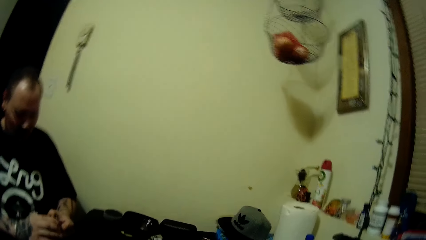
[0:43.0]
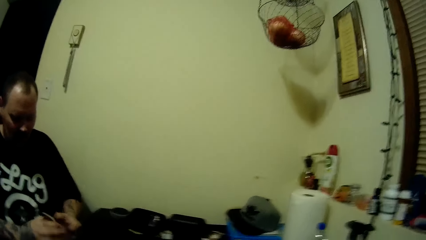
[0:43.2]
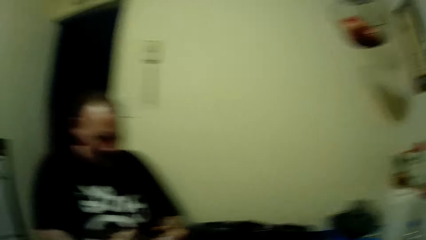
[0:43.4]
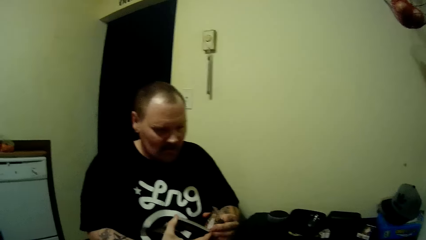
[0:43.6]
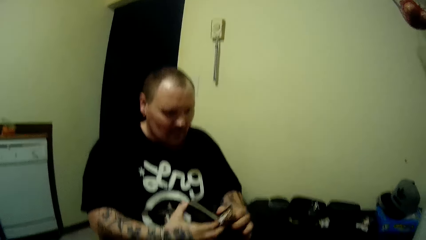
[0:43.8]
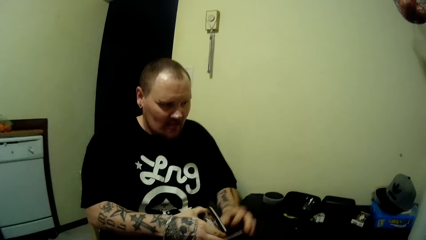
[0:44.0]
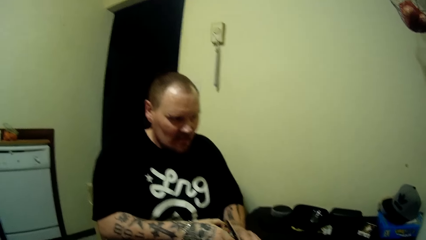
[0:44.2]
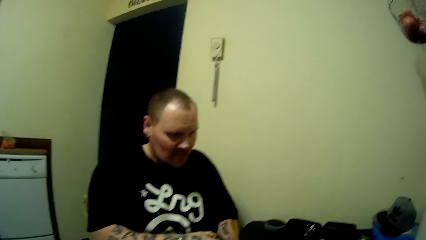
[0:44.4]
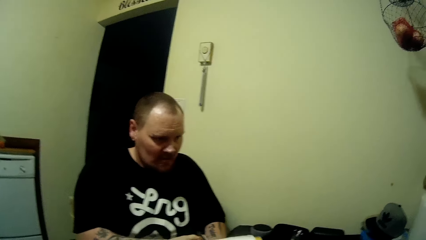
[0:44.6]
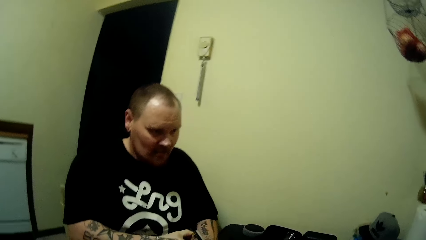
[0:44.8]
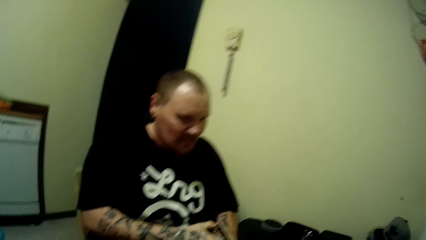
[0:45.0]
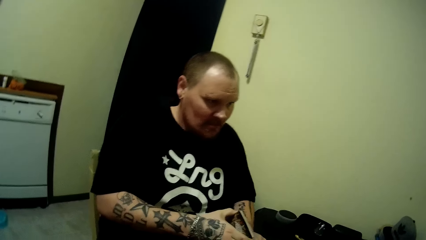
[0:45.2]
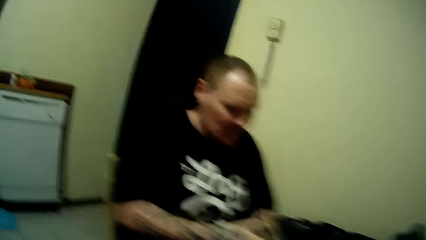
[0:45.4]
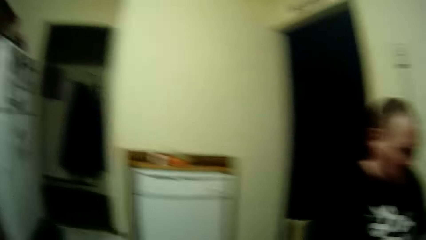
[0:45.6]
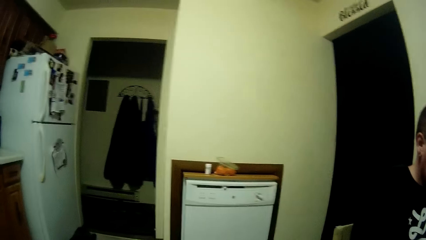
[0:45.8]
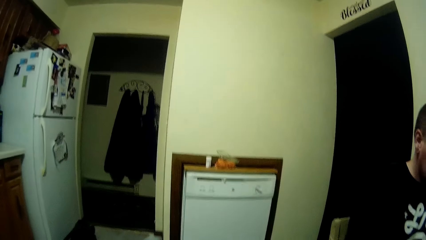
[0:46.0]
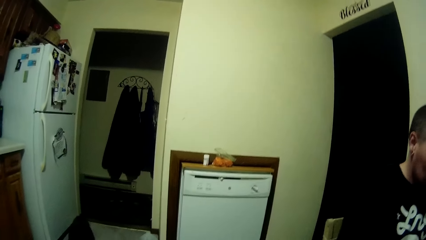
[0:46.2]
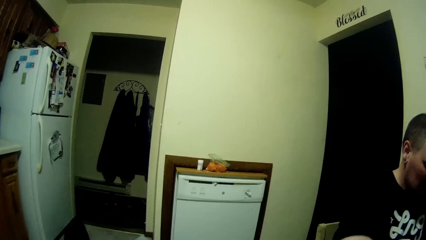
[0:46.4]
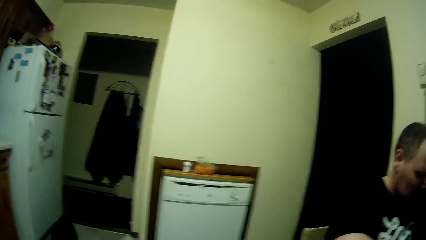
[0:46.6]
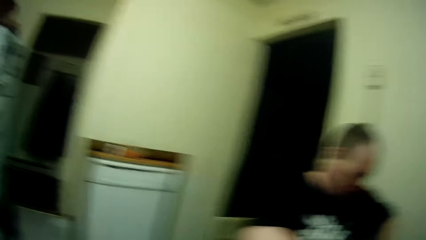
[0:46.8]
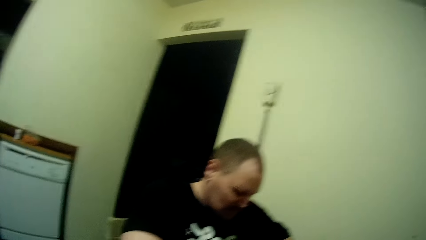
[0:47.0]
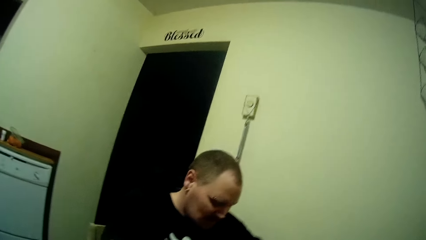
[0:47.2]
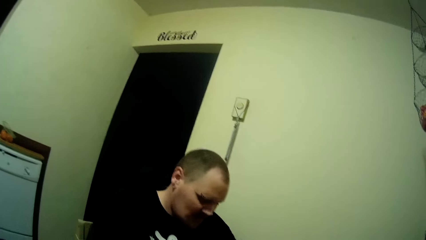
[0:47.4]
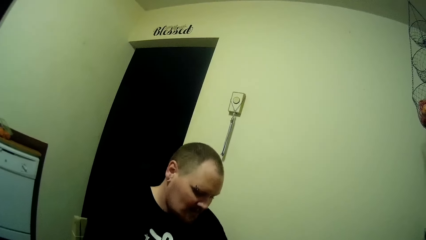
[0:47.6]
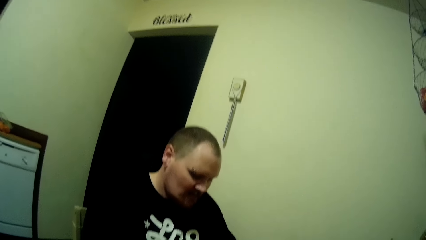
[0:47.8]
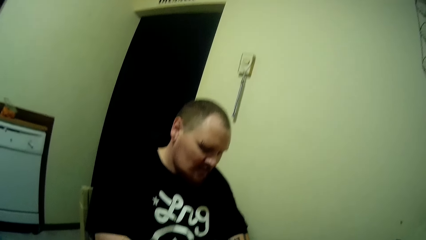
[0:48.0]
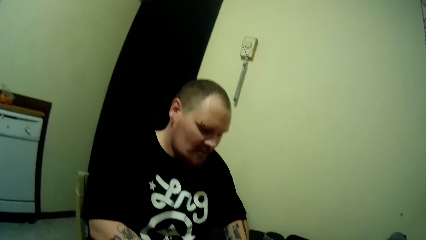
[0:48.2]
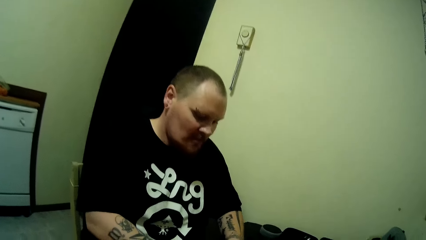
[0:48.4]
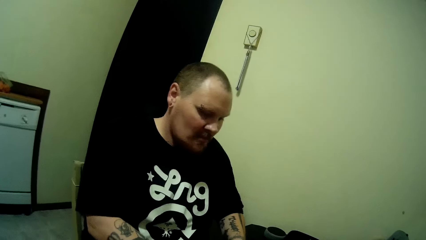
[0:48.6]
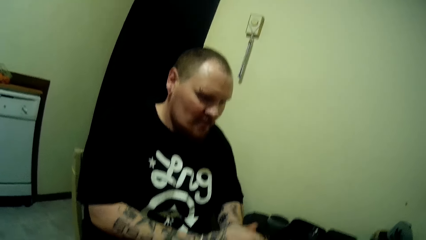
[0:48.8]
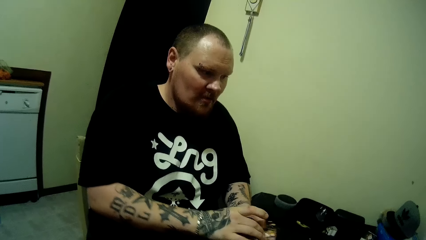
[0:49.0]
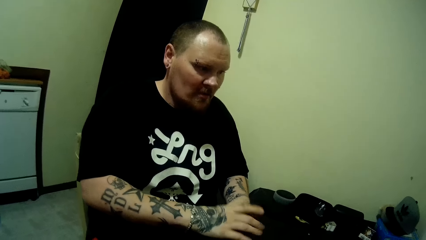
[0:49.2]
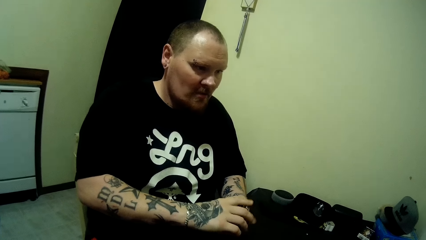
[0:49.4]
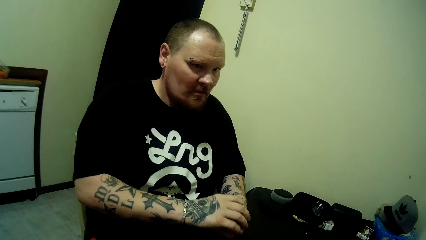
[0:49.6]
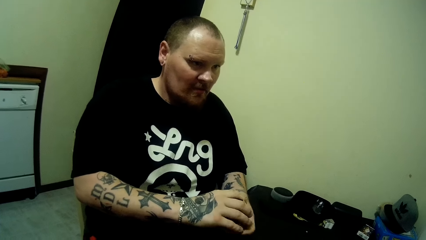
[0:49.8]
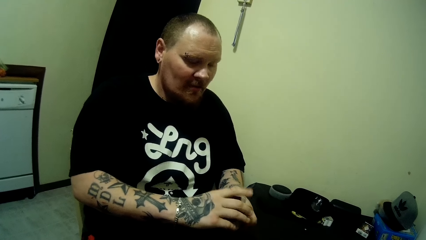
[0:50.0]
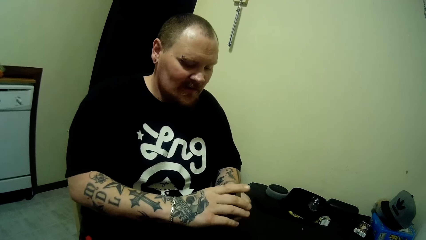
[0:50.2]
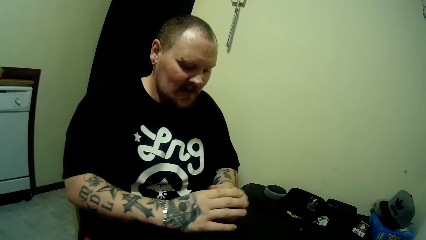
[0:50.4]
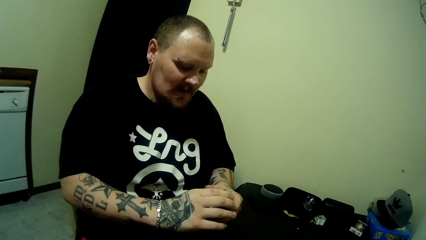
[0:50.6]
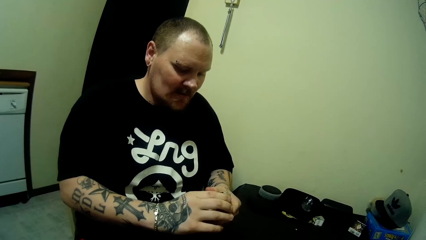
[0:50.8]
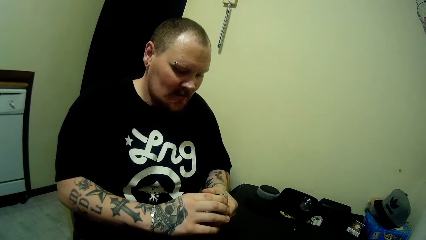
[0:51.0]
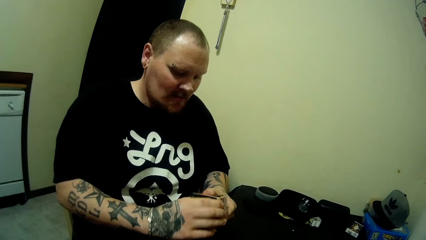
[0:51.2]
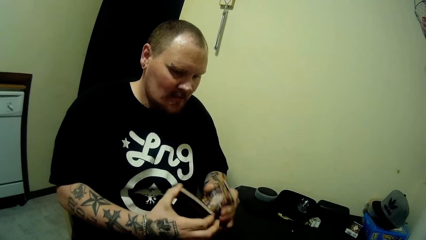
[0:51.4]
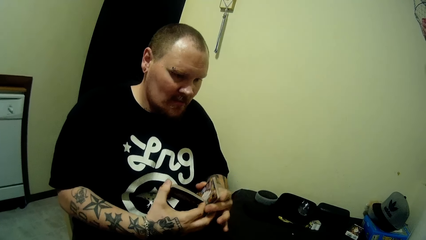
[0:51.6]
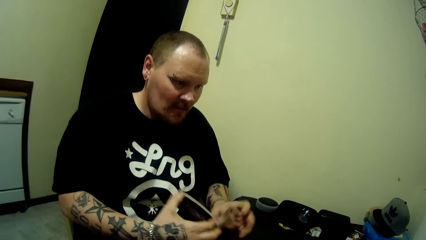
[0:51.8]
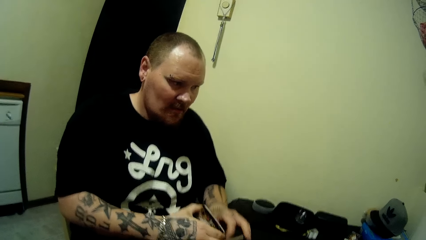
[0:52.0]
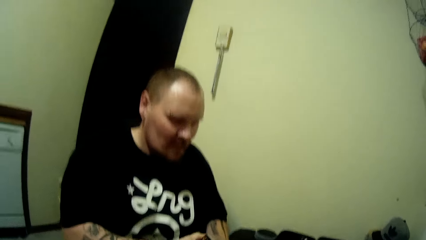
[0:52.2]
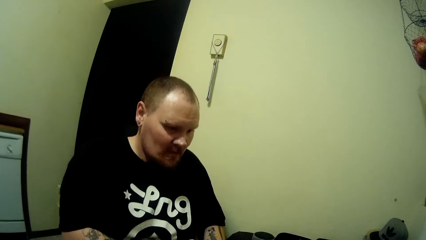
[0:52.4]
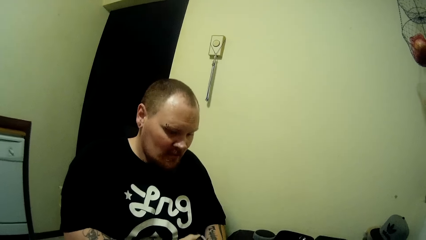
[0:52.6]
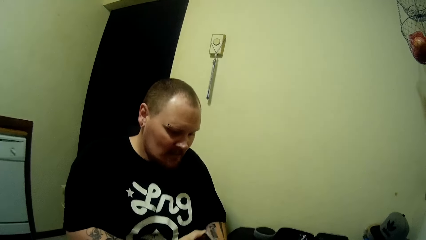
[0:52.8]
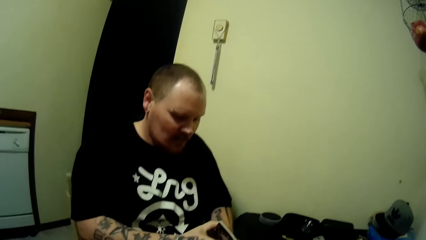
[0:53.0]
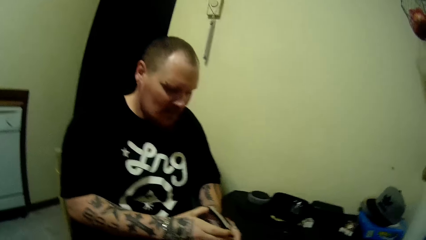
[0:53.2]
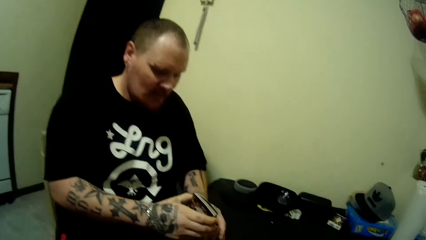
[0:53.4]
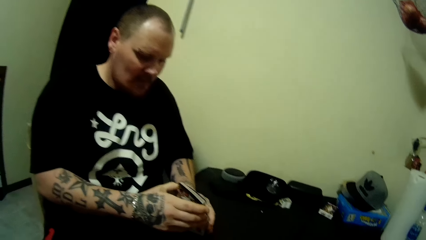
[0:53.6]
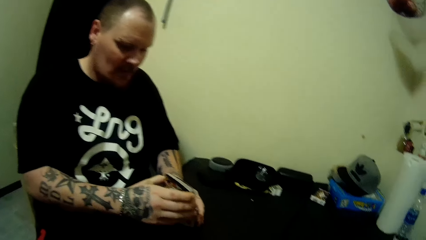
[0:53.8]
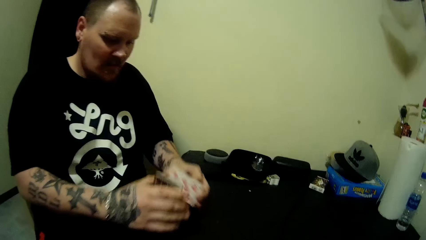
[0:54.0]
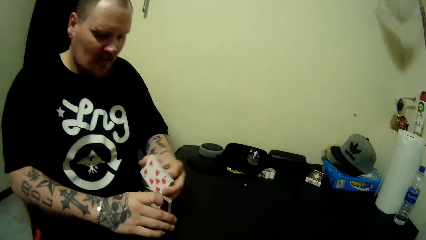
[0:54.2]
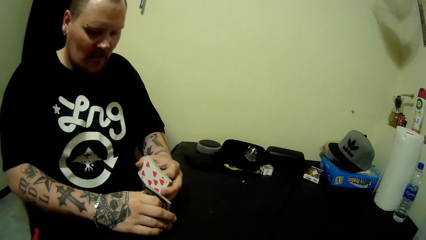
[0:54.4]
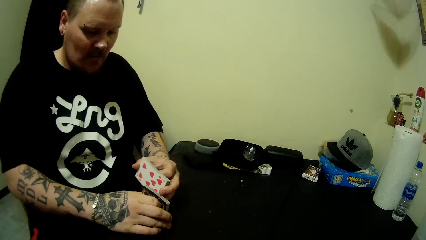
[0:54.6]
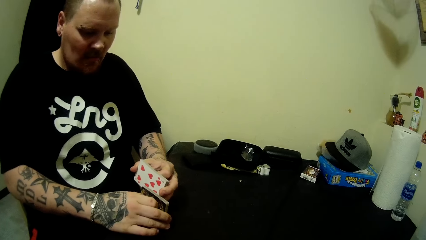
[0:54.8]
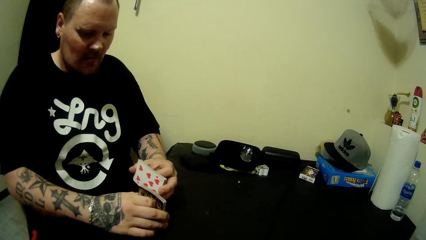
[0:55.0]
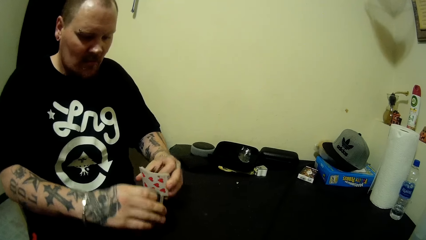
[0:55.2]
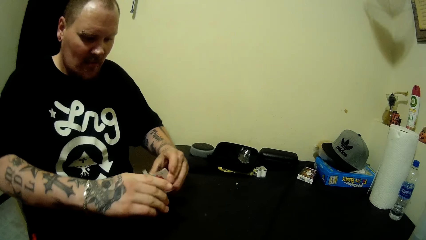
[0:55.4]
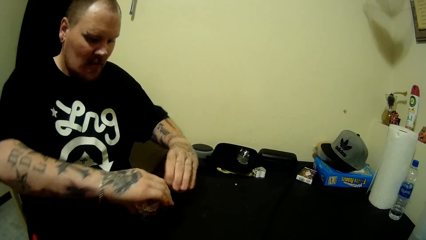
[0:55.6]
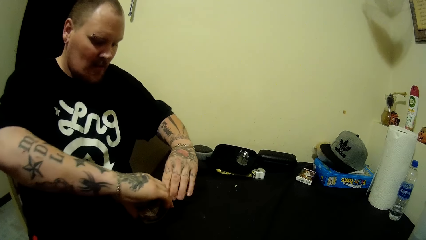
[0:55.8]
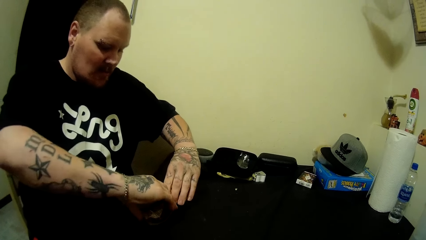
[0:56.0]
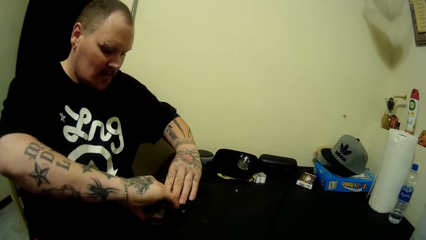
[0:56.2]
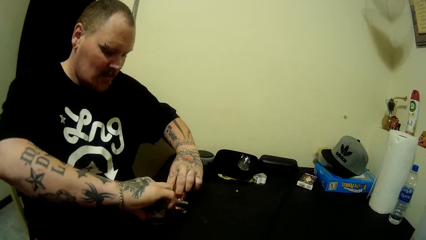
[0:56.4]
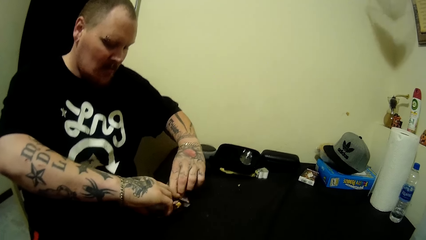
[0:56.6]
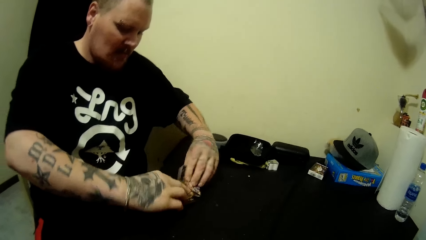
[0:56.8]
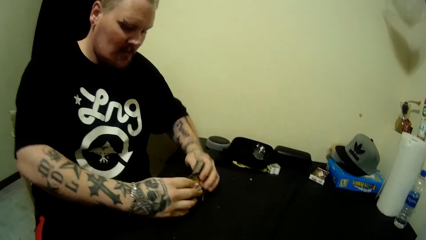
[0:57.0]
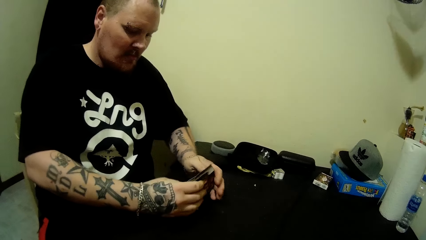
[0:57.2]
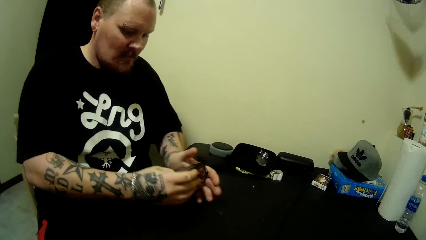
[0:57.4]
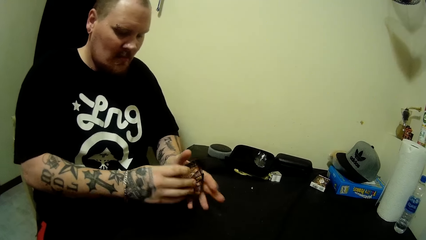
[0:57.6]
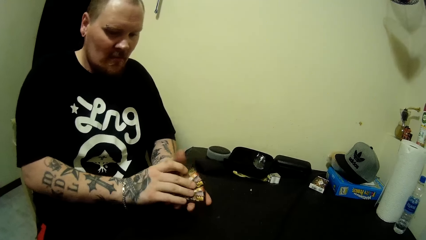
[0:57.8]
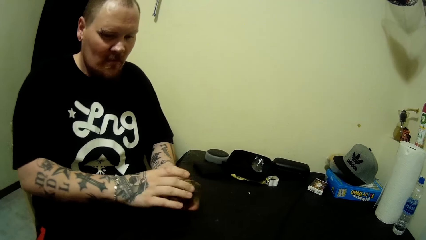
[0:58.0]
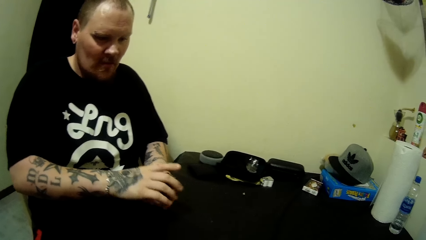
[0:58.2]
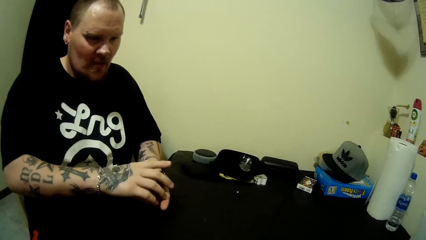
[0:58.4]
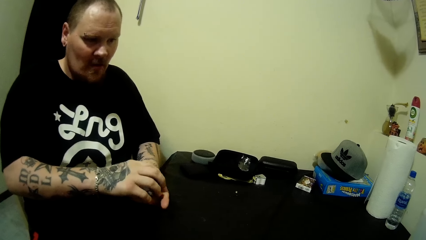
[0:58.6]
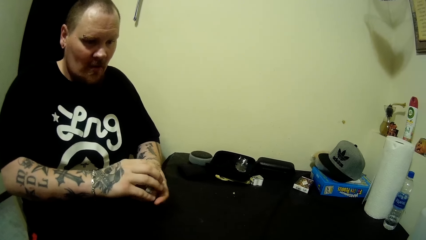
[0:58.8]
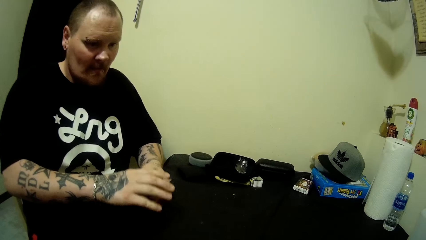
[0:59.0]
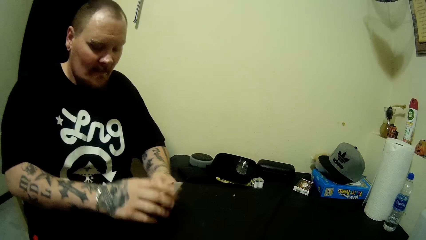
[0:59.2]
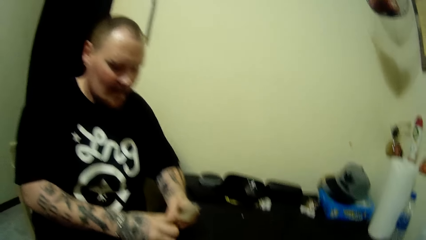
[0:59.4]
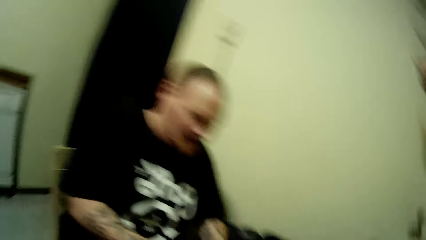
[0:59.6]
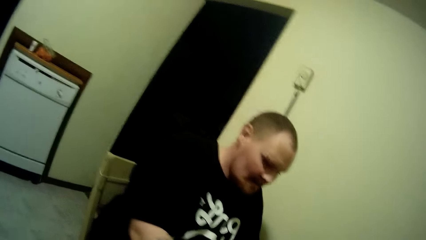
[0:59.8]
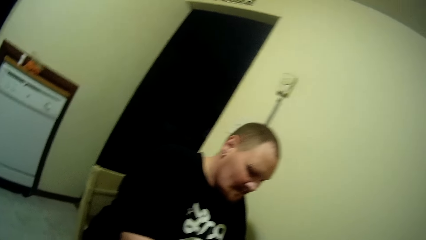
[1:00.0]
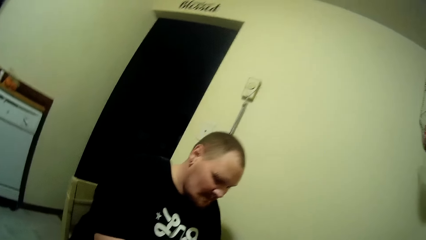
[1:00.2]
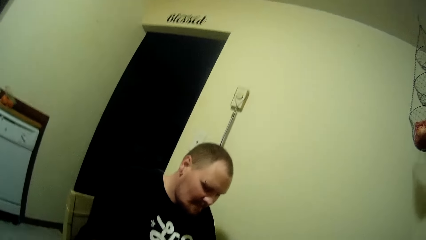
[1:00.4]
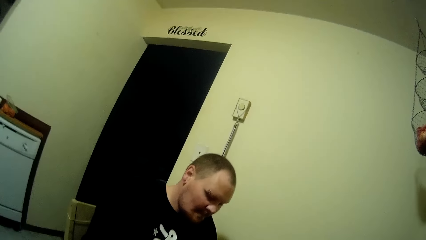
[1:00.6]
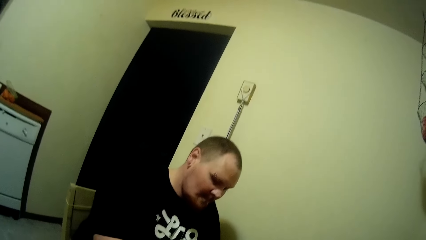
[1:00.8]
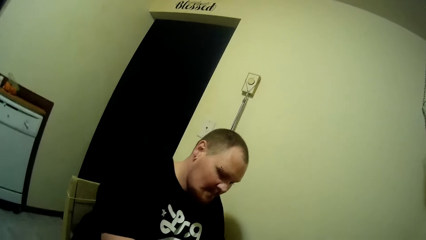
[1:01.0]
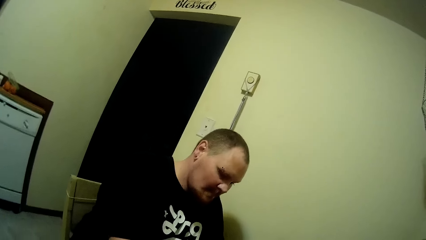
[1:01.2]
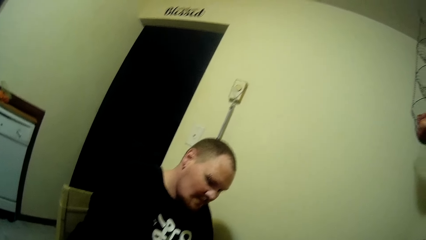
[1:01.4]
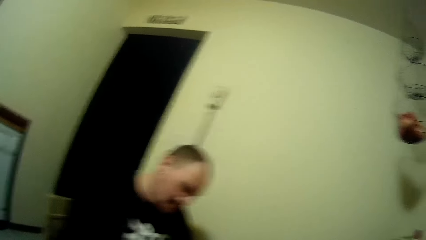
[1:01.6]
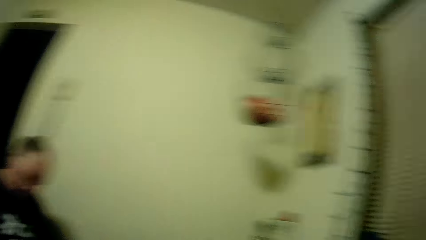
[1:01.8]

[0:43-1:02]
A man moves the card. The camera wearer looks around. The man moves the card. The man shuffles the card. The camera wearer looks around.
